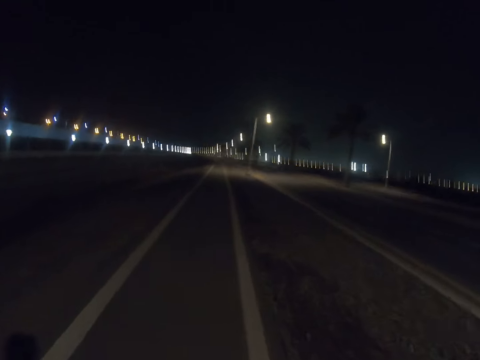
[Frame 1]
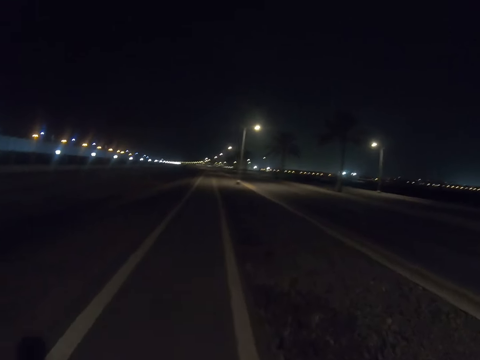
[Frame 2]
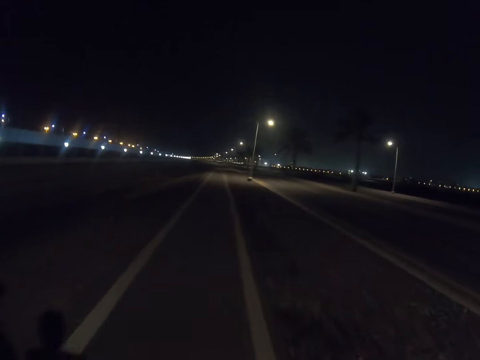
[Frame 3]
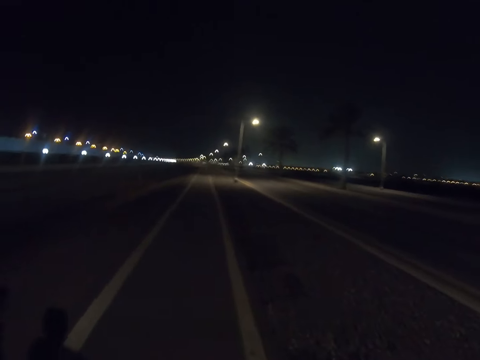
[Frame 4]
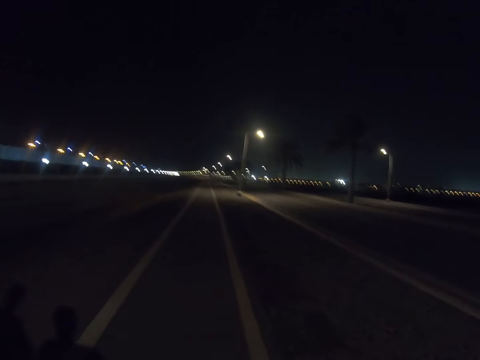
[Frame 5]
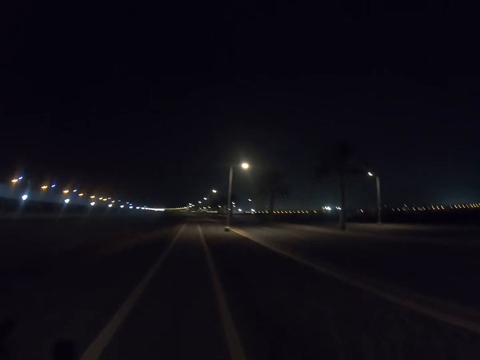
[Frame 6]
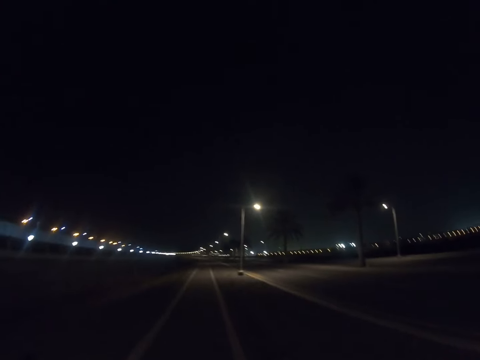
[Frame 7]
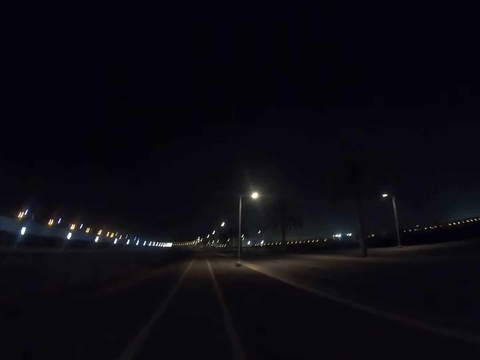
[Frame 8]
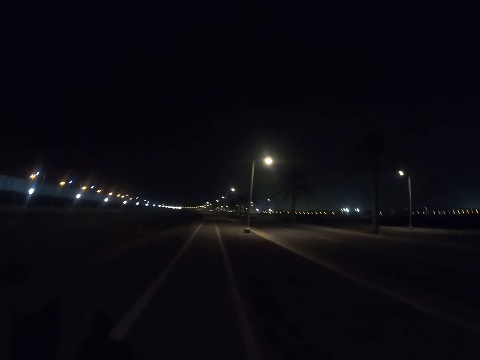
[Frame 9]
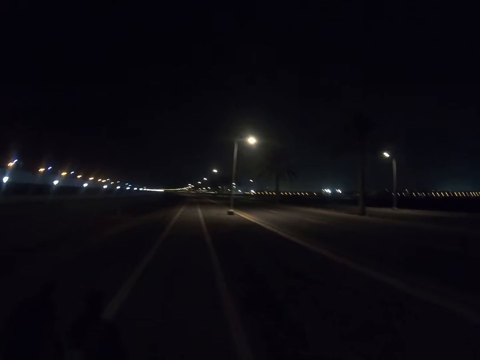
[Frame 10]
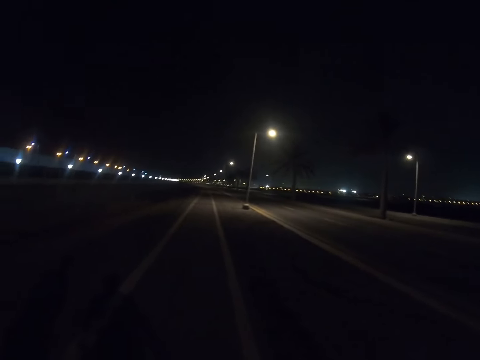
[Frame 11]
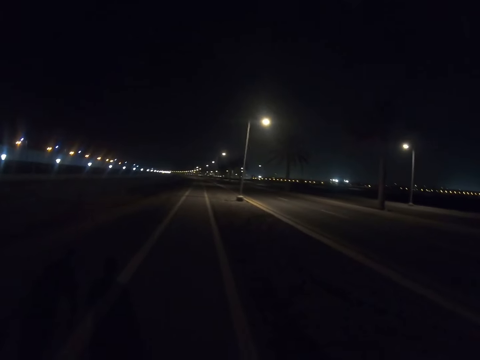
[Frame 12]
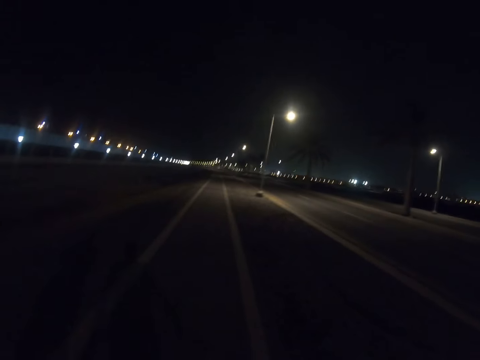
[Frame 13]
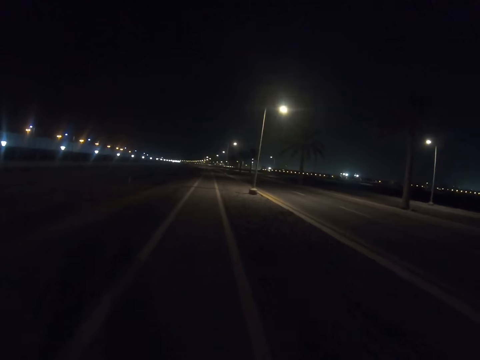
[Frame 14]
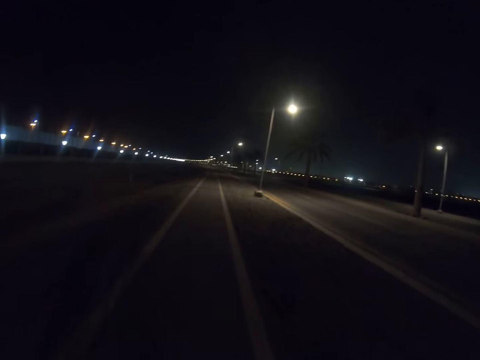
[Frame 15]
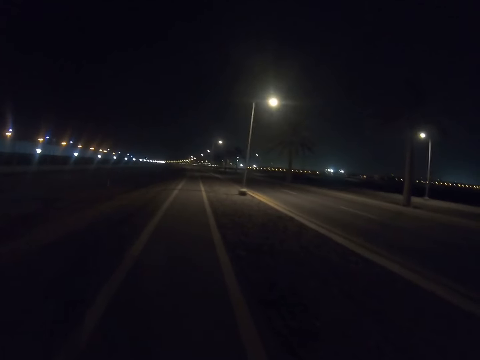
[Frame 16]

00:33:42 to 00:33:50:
A person walks.

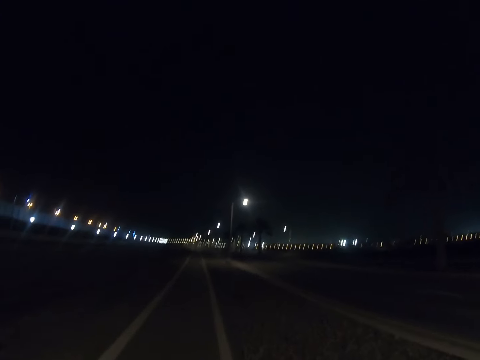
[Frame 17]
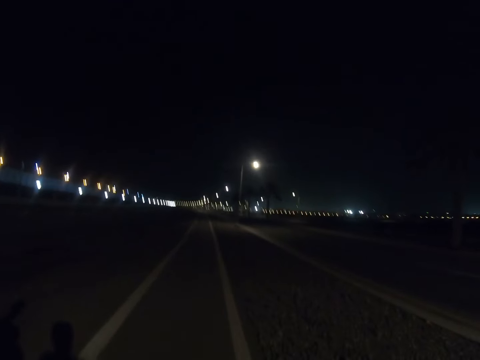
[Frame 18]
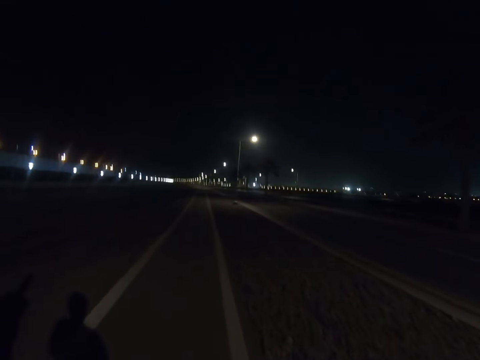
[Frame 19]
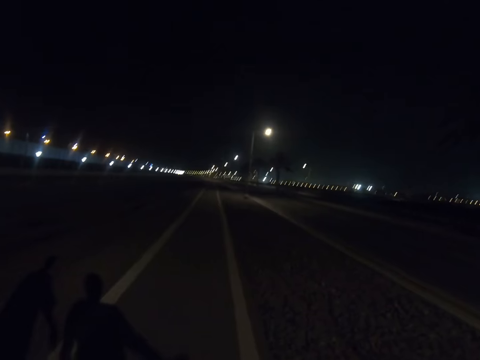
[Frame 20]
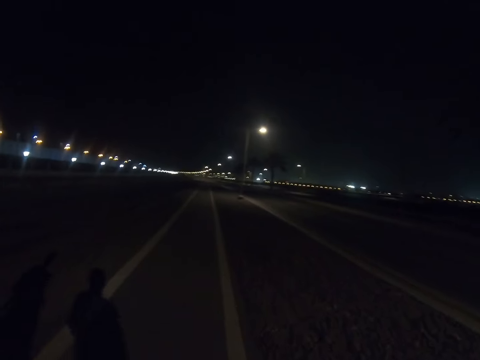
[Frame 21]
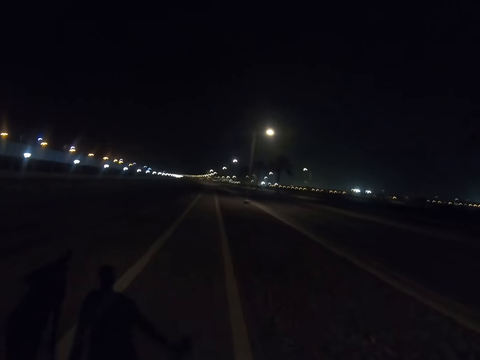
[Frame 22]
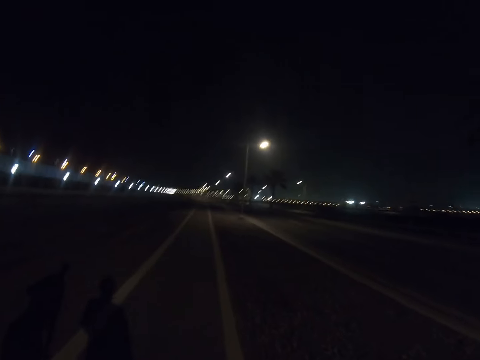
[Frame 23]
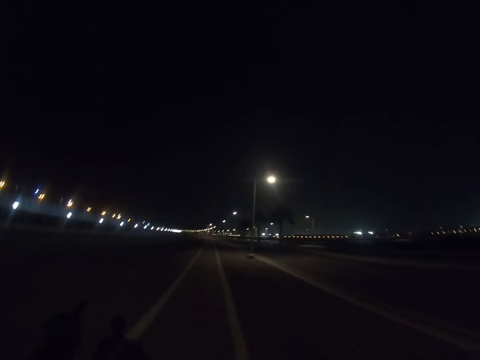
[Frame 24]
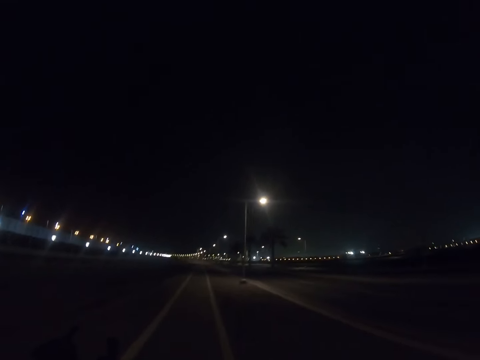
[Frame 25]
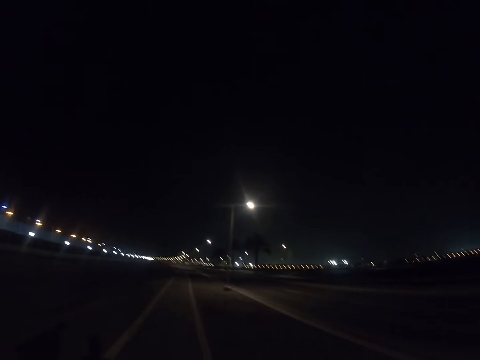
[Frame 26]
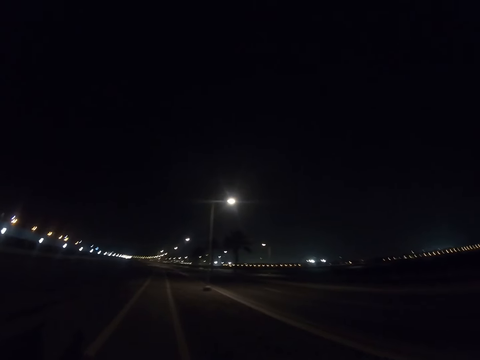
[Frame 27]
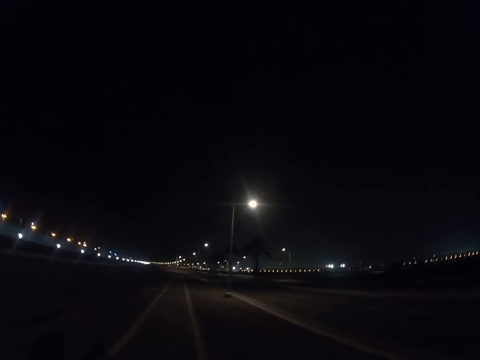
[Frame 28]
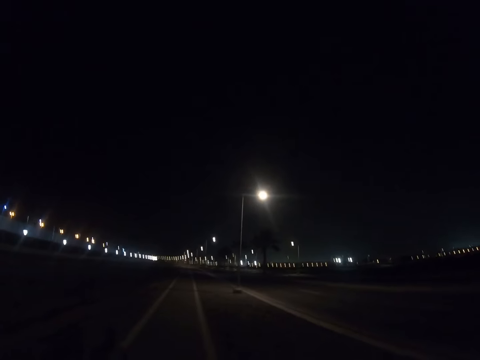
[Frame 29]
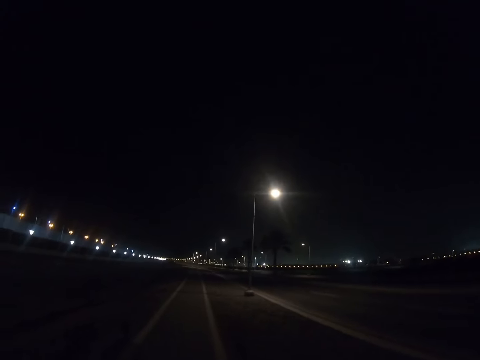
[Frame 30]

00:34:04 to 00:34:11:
A person walks.

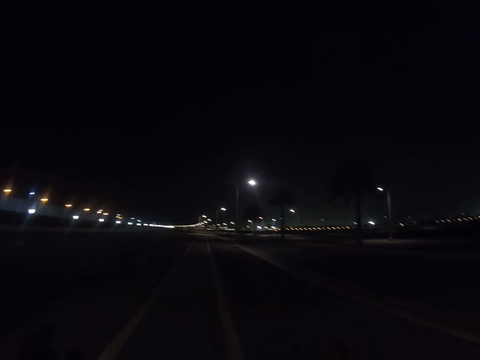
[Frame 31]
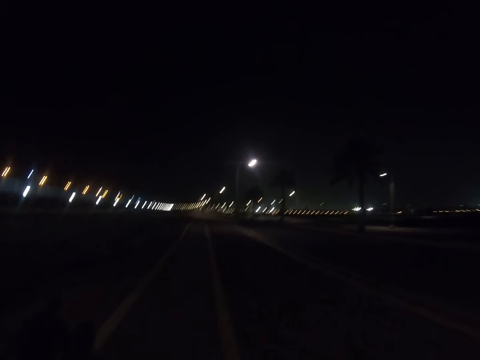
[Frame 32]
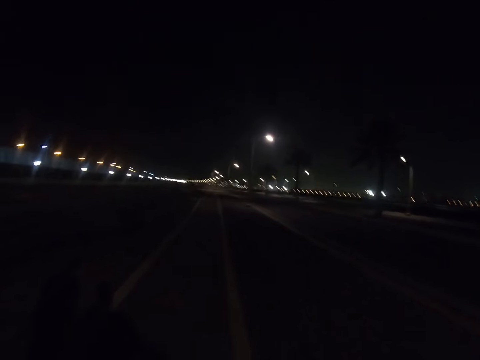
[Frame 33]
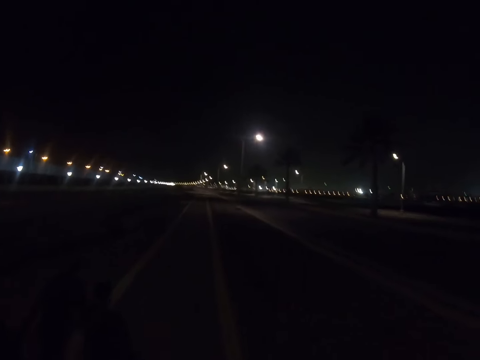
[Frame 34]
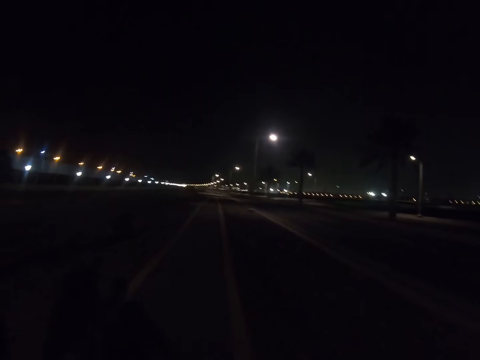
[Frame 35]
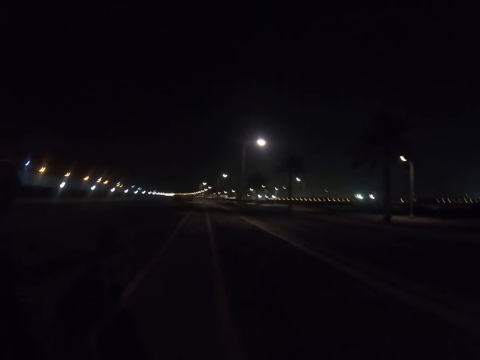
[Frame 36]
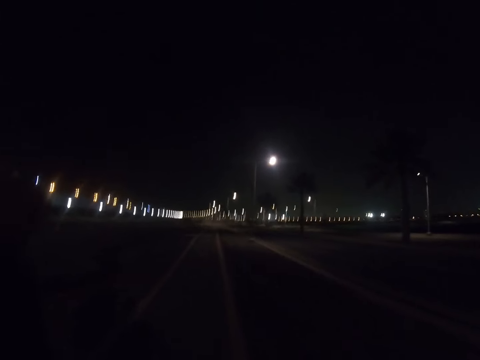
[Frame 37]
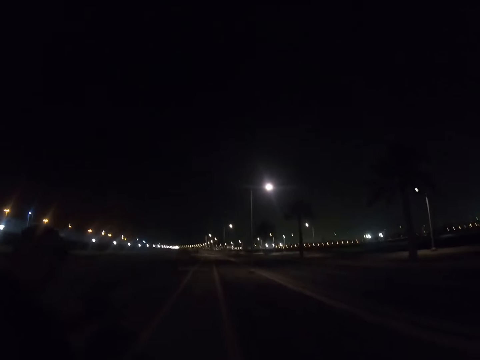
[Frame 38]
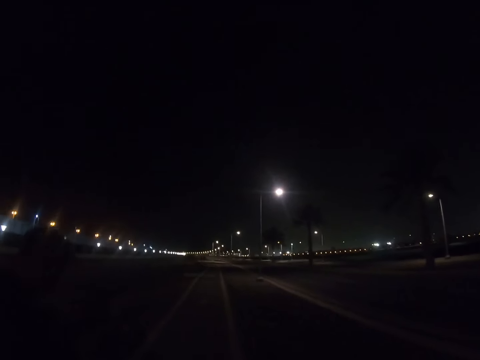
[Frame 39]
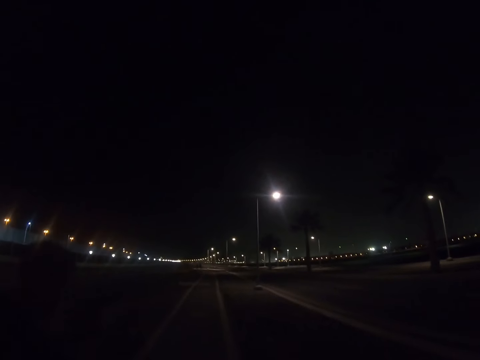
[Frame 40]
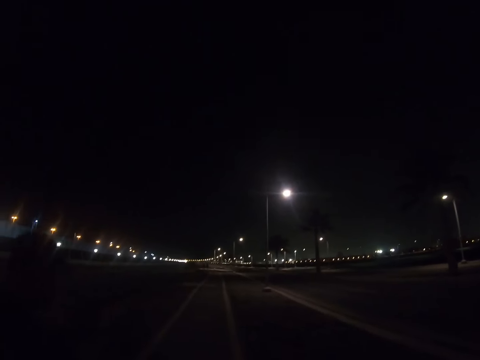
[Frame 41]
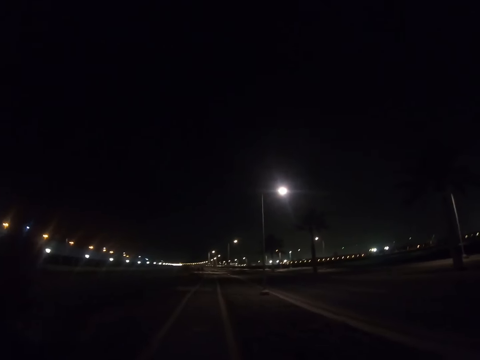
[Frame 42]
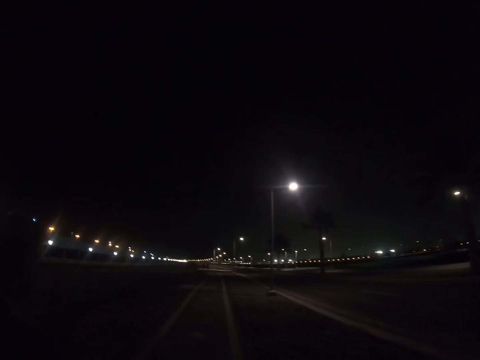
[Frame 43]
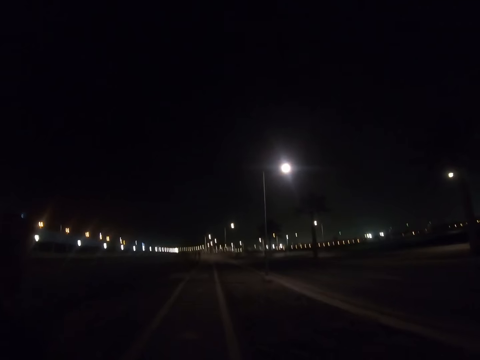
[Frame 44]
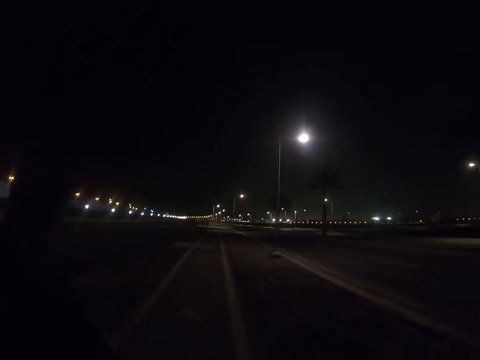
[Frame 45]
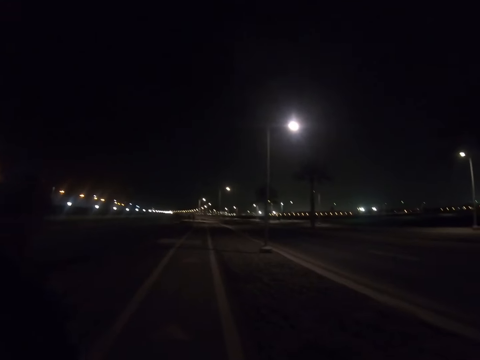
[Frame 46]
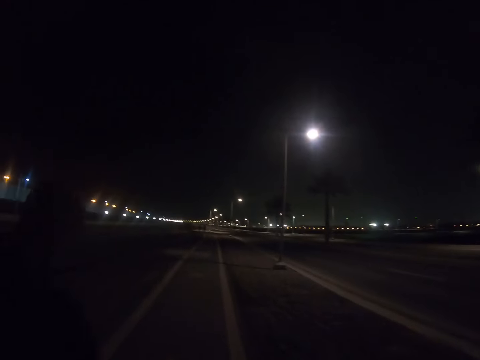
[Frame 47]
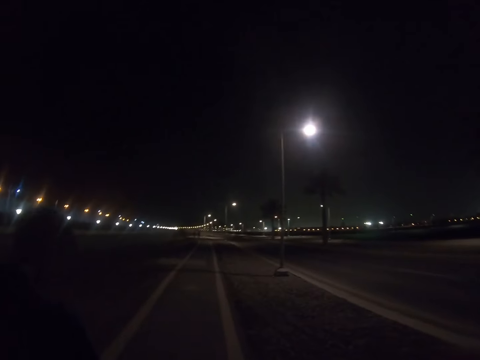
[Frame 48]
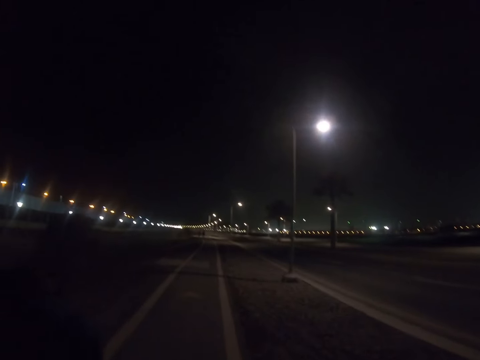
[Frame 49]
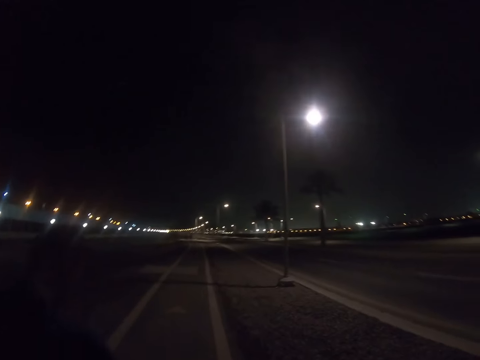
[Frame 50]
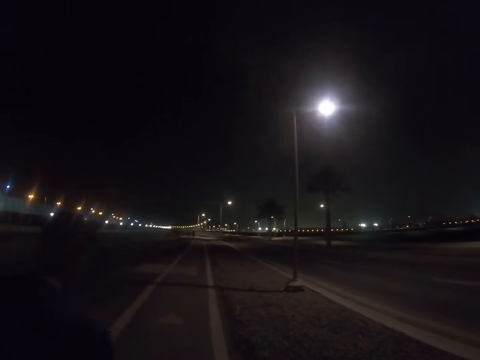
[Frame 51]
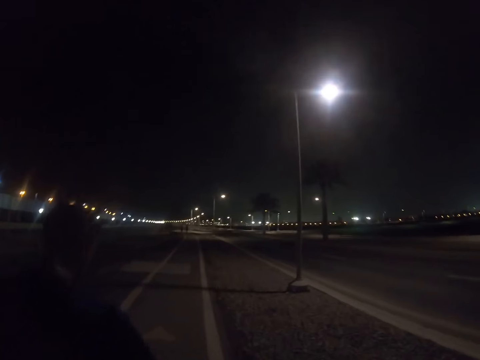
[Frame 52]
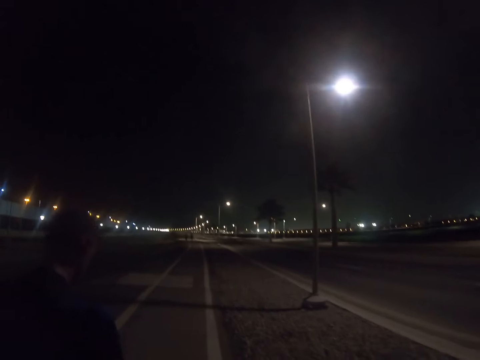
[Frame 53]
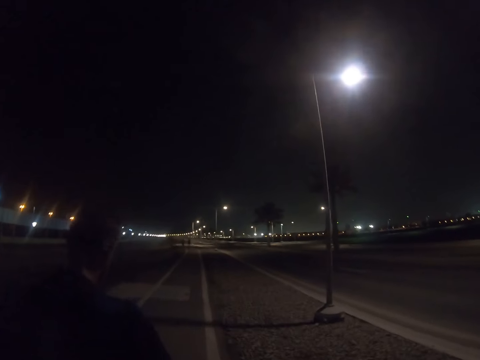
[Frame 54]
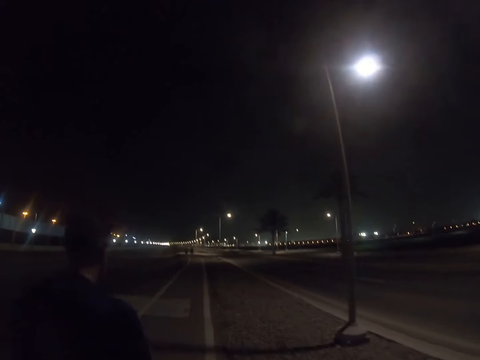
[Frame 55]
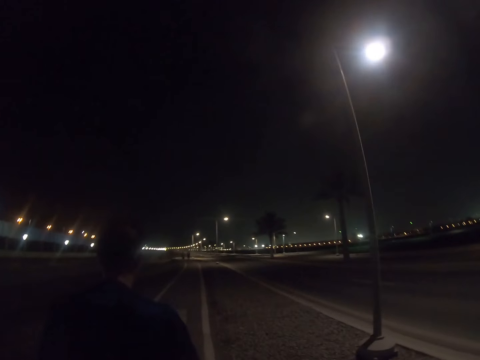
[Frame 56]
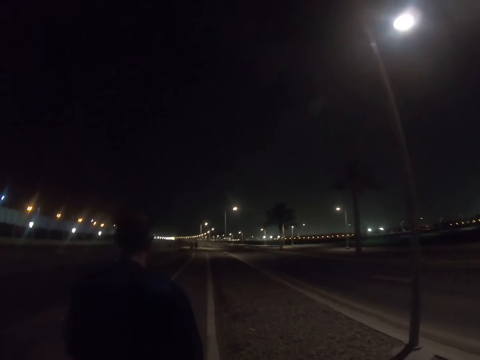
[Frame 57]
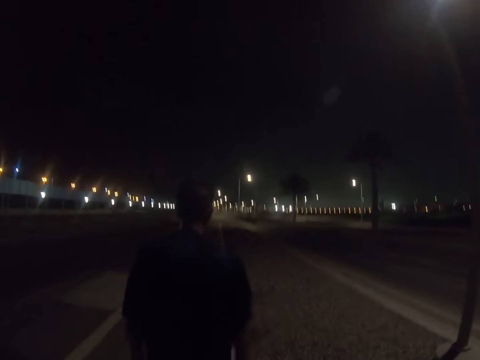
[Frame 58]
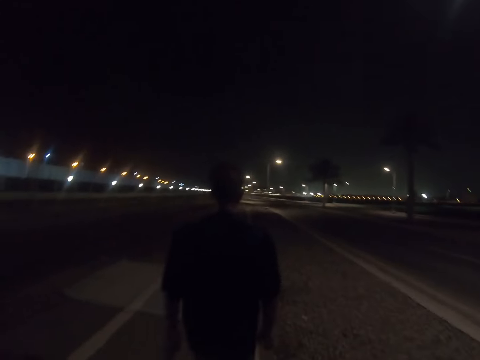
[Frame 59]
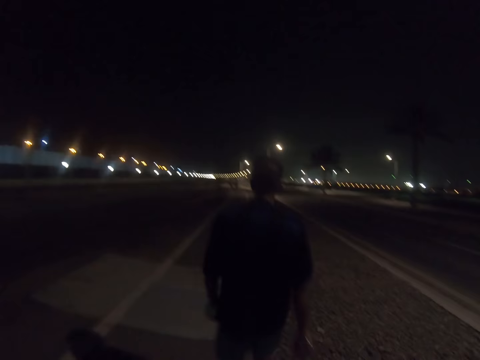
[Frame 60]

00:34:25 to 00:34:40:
A man walks. The camera wearer walks with the man. The man walks.
